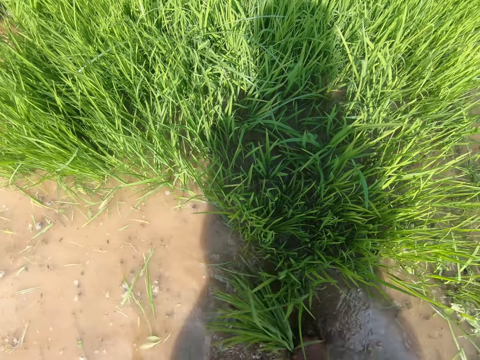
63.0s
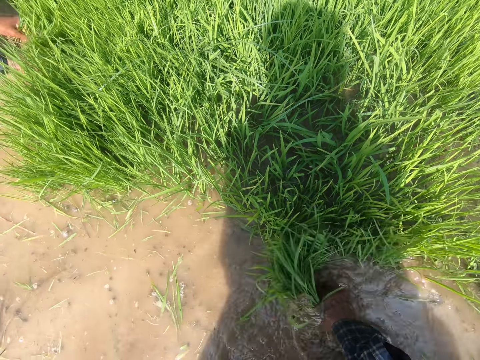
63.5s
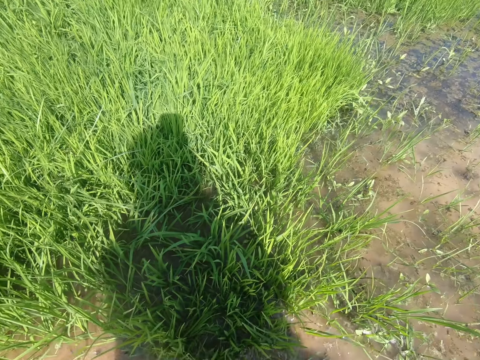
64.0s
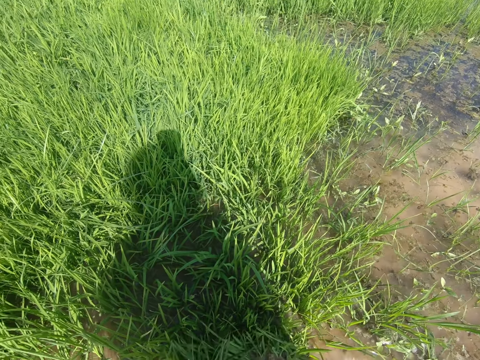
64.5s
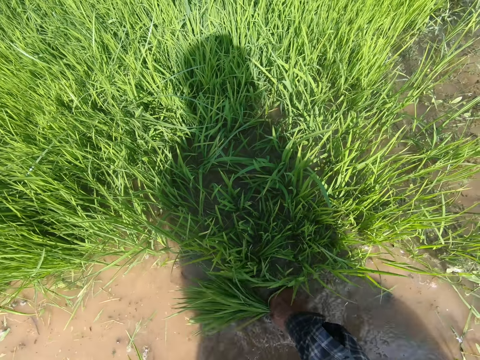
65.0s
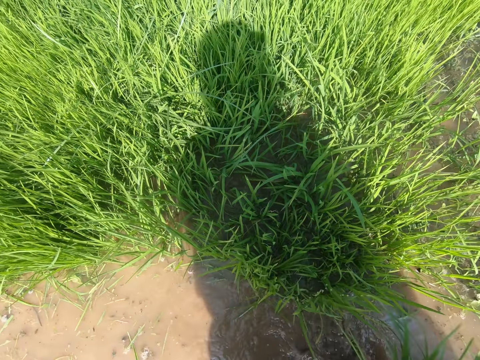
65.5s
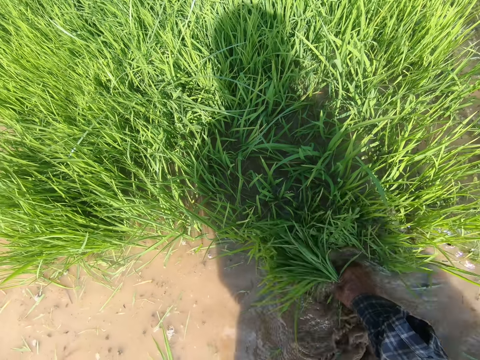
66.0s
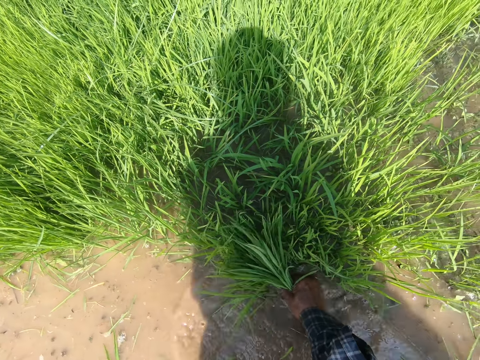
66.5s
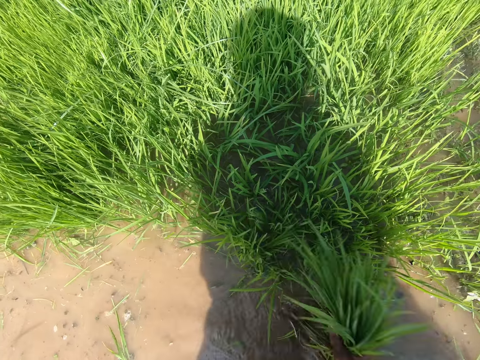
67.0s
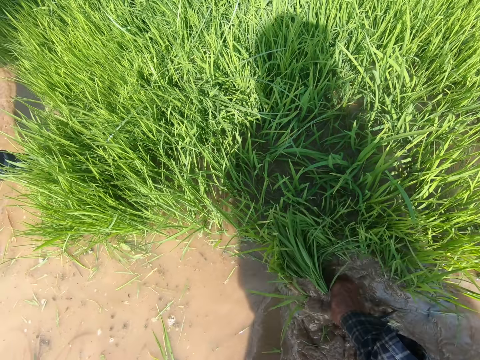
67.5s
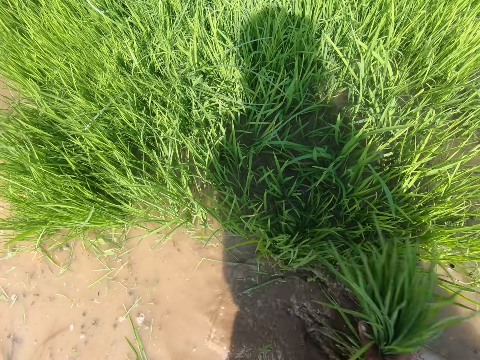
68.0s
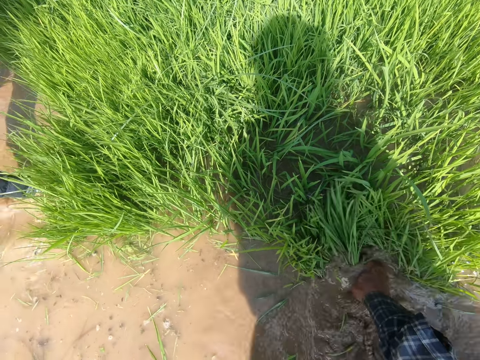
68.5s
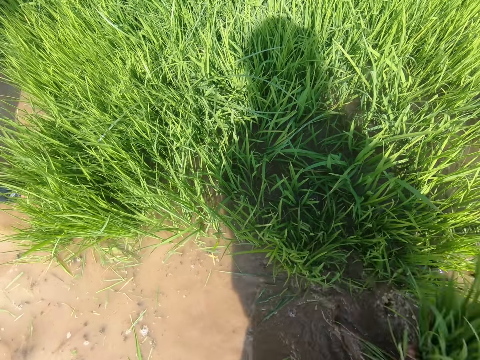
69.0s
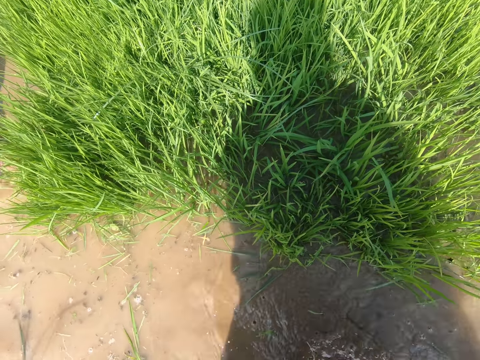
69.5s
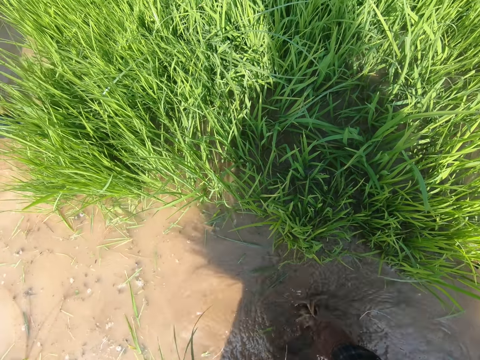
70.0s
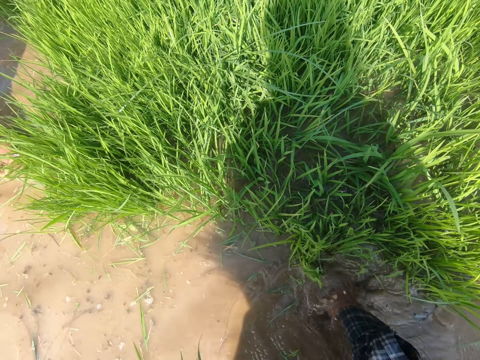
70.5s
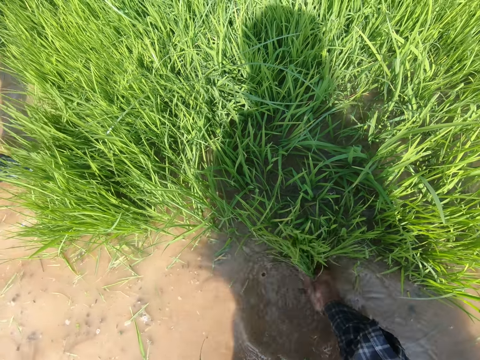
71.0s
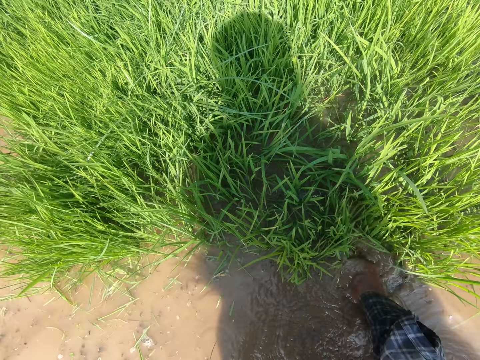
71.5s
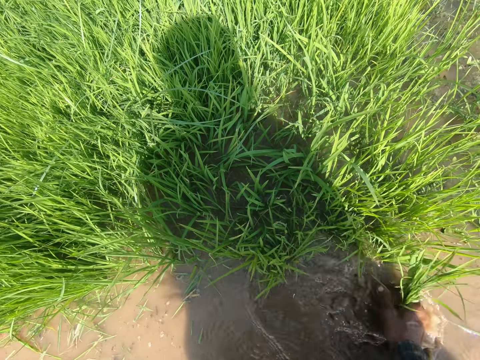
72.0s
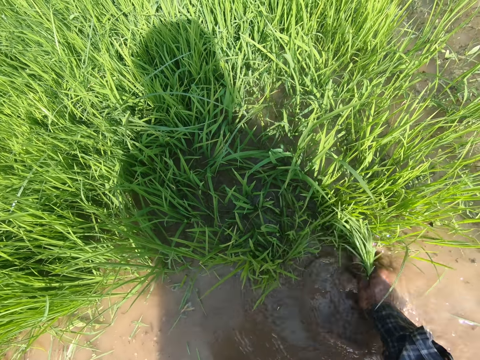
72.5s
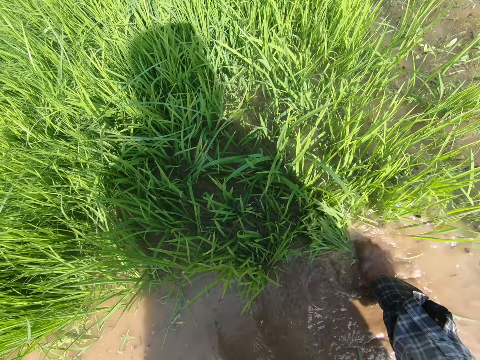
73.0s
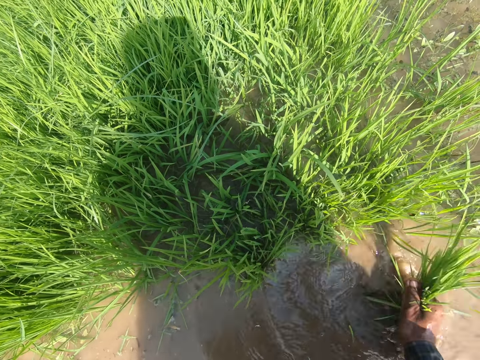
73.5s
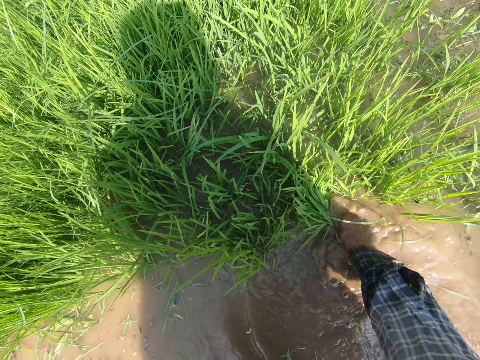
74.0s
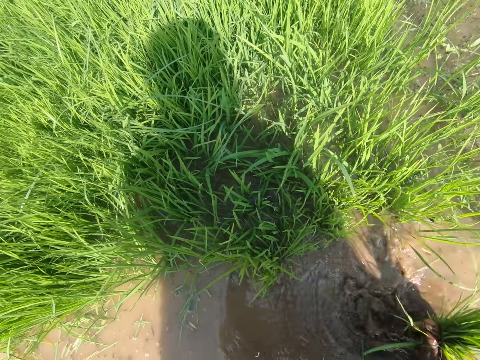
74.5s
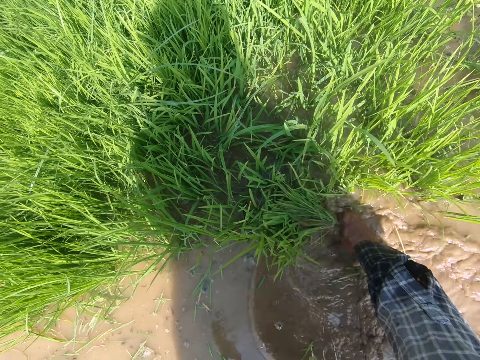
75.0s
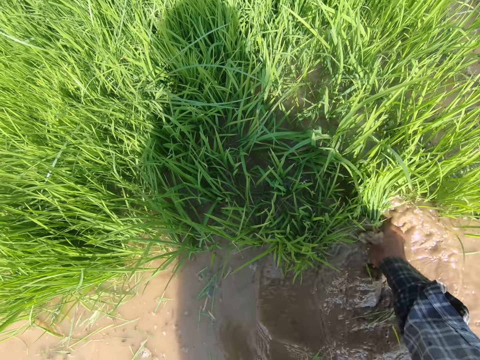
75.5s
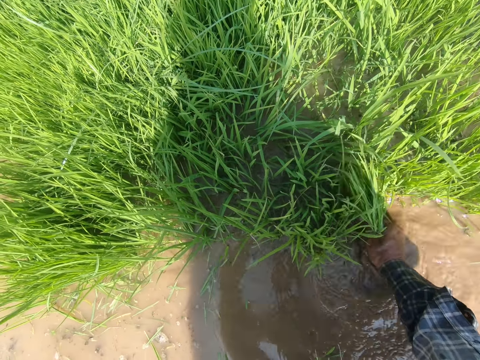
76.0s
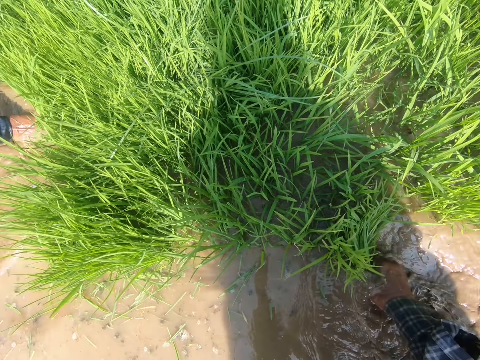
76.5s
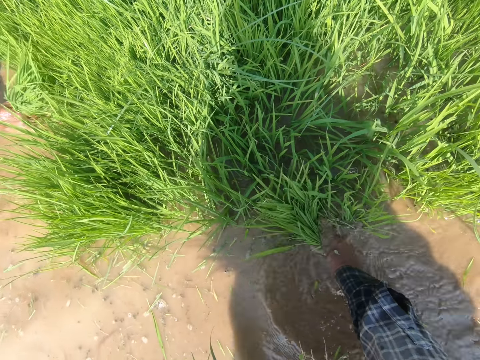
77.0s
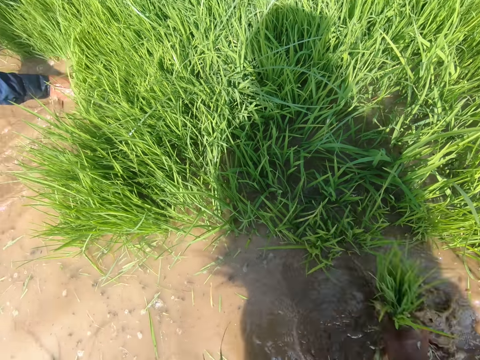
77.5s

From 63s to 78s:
The camera wearer harvests rice. They dialogue with a woman. They harvest the rice.

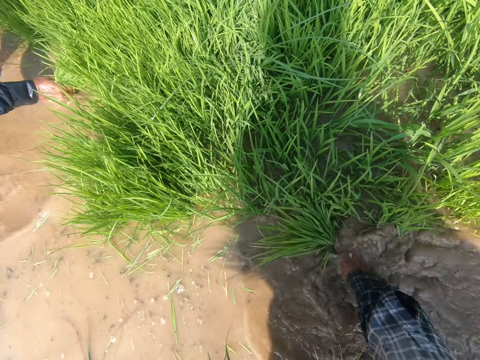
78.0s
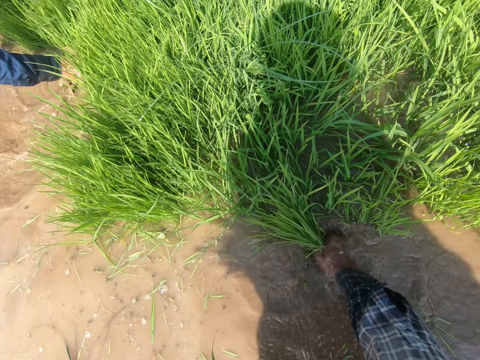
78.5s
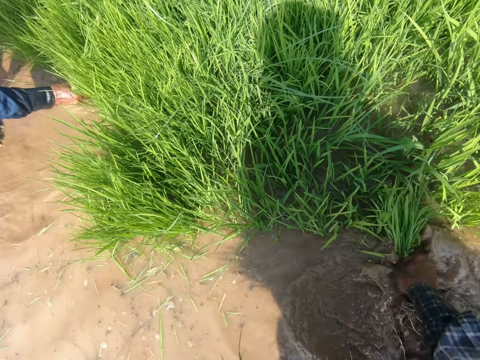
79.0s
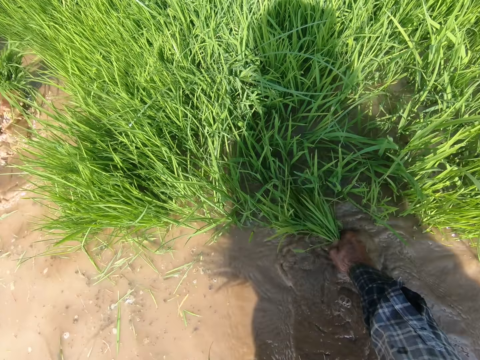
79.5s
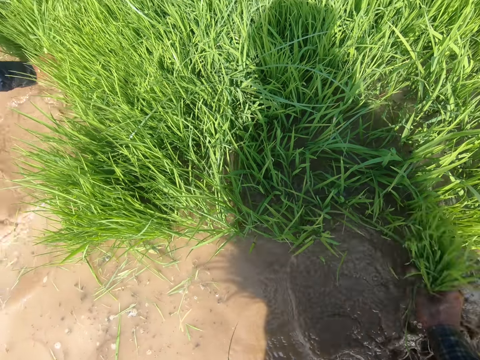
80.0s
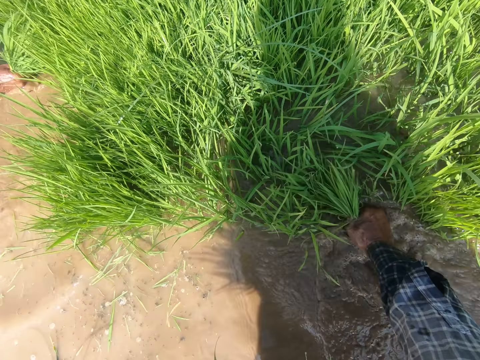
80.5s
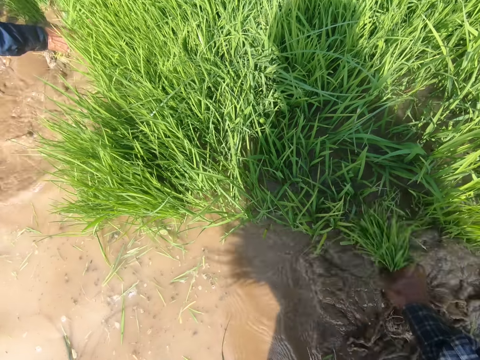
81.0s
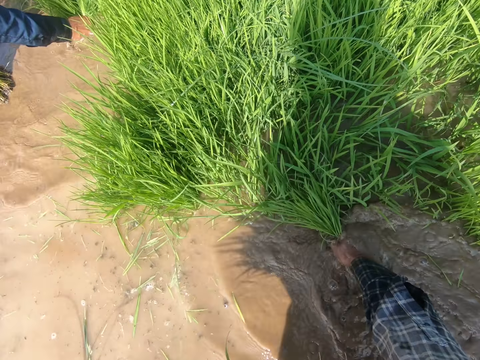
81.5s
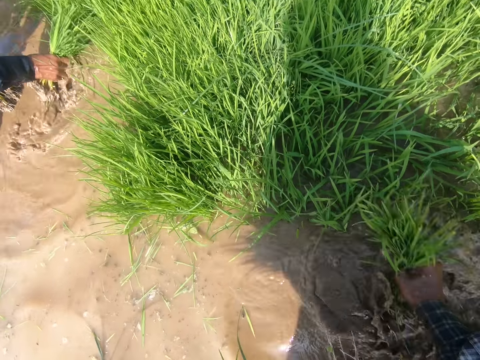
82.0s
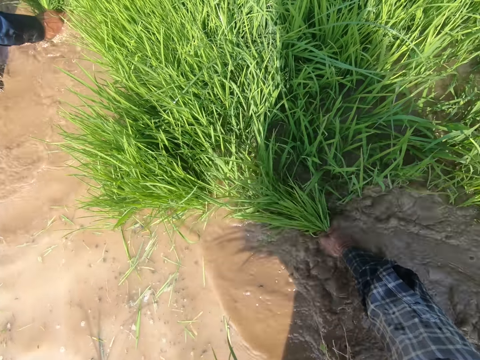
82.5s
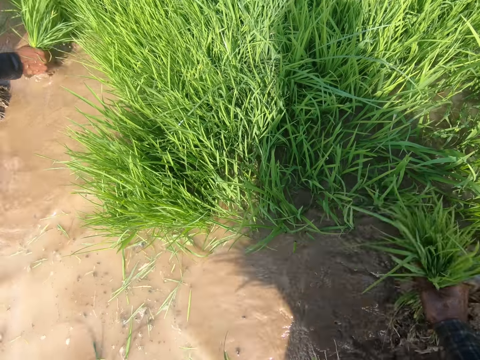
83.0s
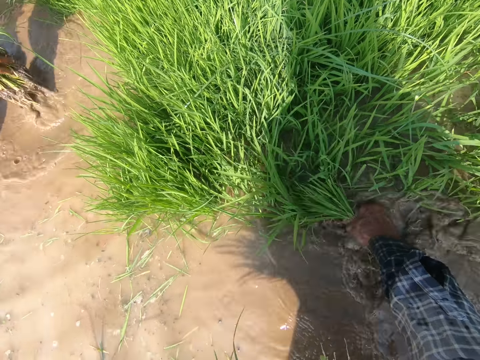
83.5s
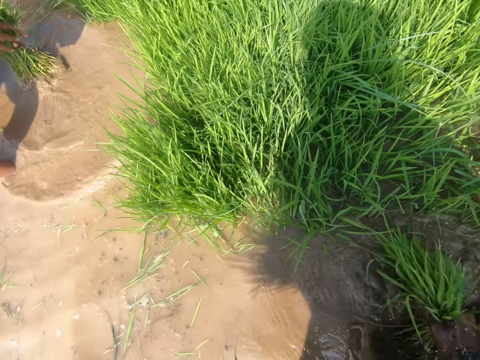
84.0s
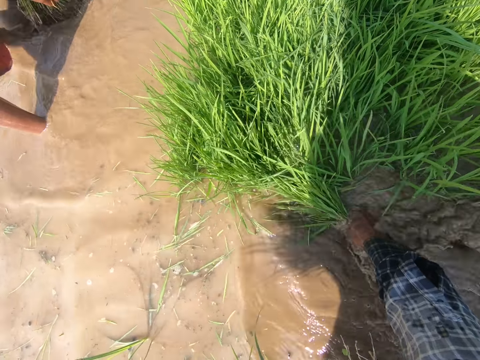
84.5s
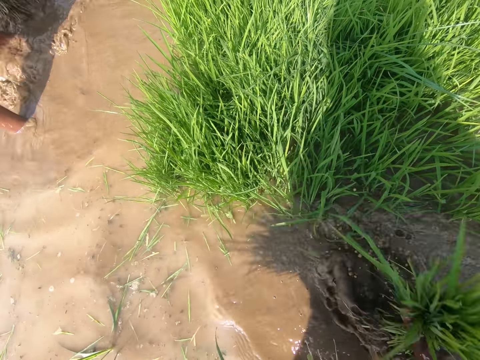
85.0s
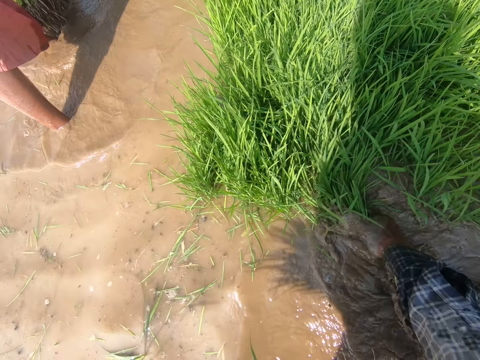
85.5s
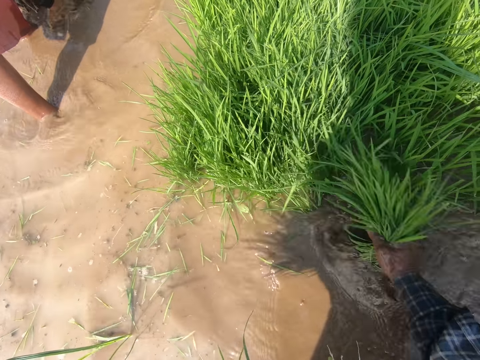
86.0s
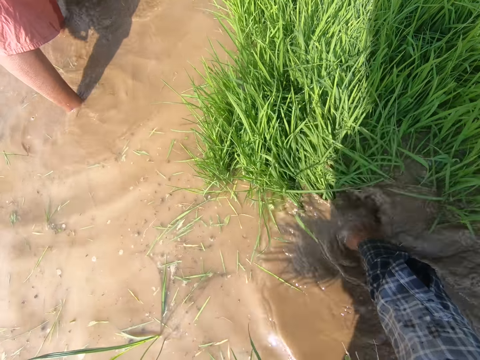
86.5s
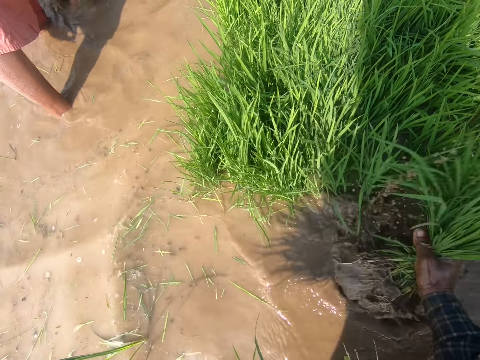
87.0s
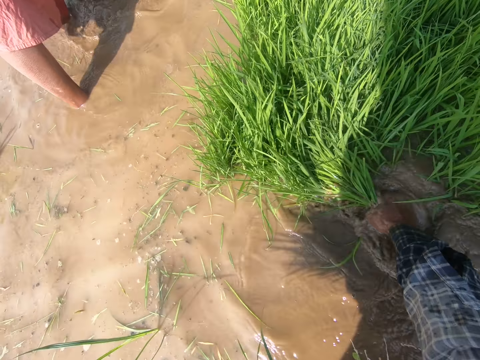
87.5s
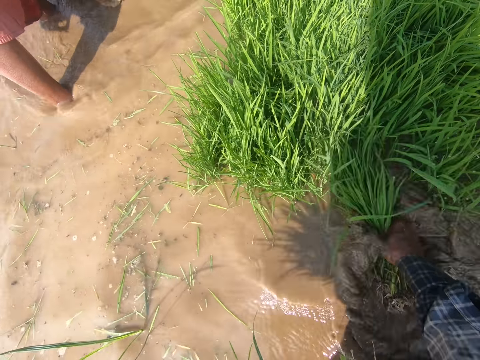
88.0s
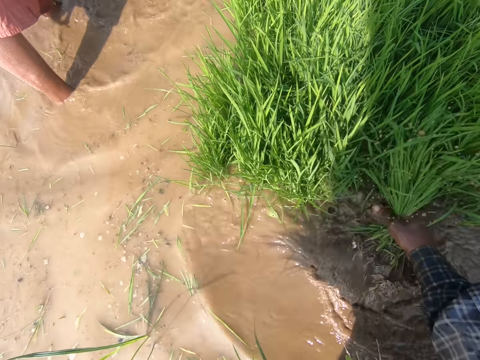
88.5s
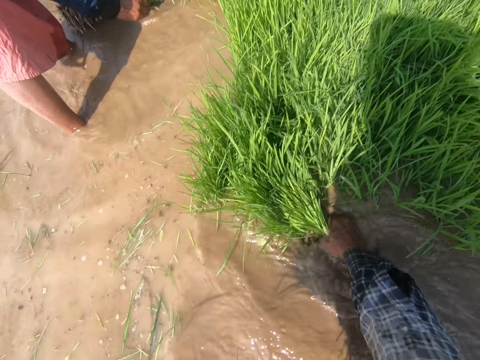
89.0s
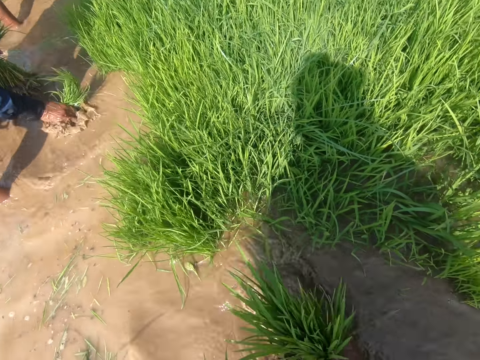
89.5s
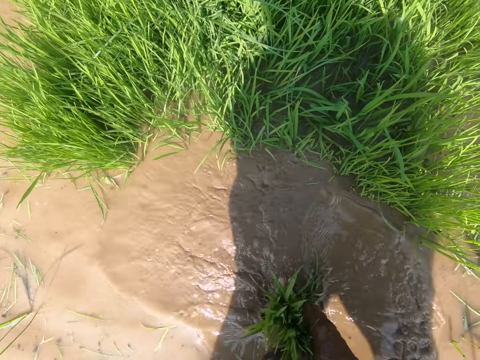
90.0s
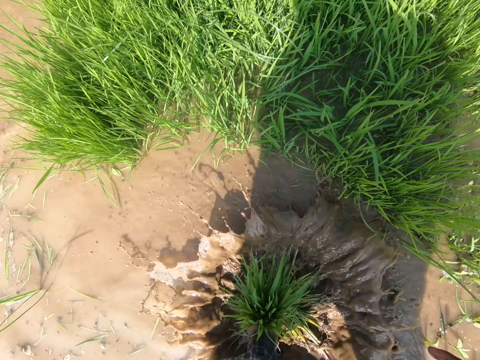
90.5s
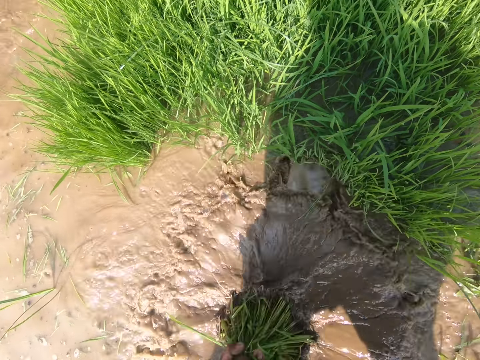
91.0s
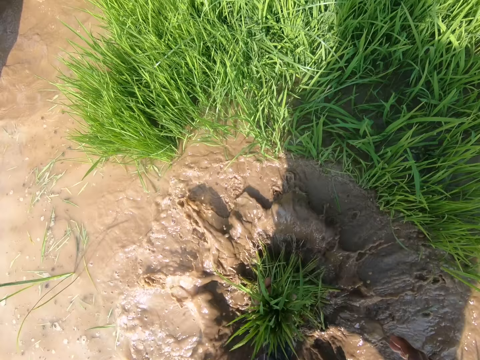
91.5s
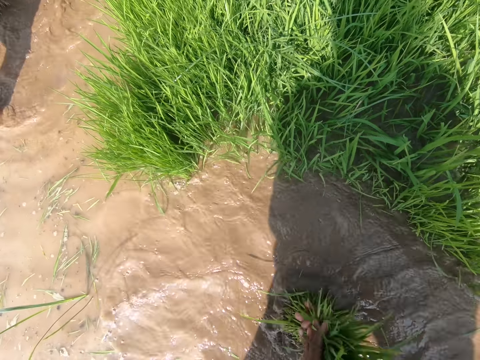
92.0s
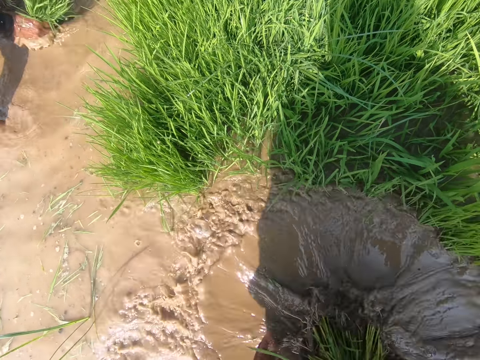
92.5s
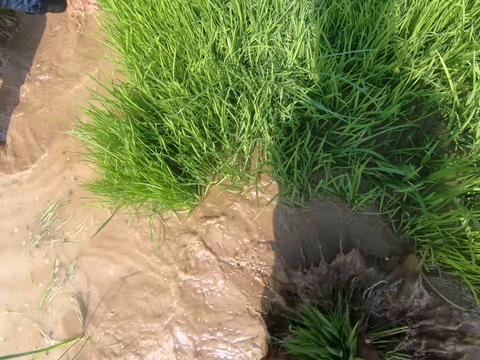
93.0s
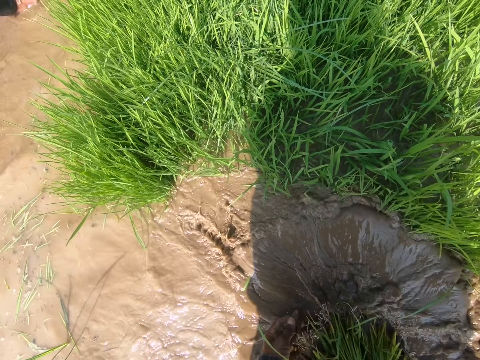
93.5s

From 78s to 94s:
The camera wearer dips the rice plant in water.
